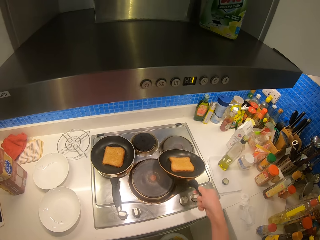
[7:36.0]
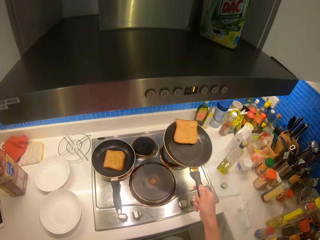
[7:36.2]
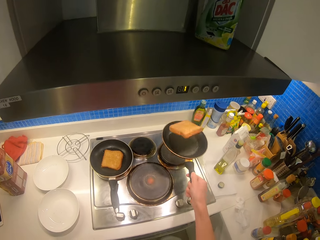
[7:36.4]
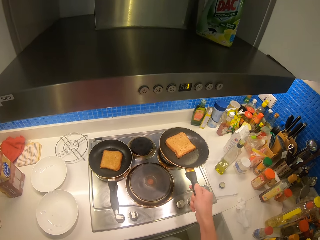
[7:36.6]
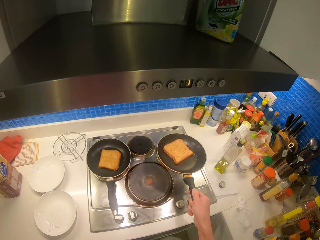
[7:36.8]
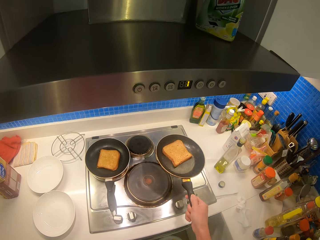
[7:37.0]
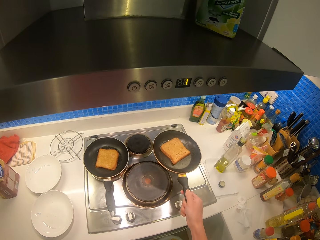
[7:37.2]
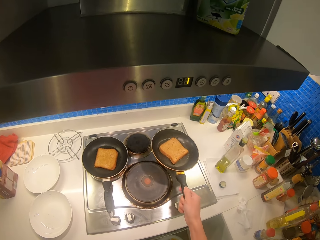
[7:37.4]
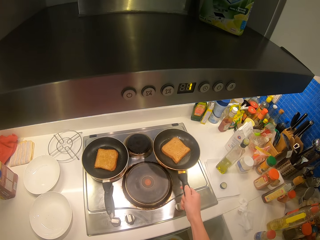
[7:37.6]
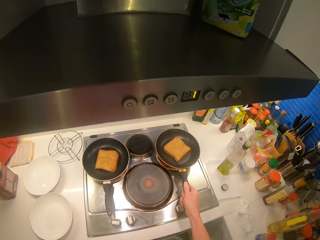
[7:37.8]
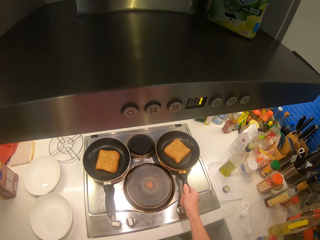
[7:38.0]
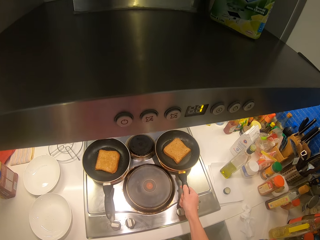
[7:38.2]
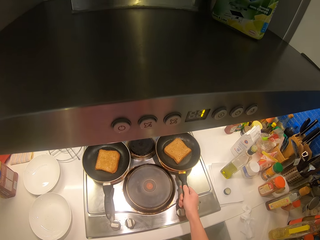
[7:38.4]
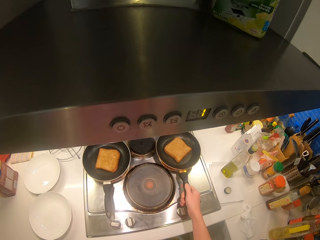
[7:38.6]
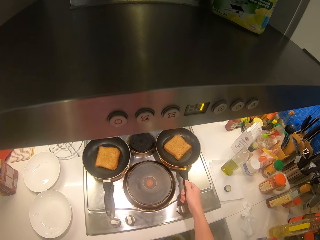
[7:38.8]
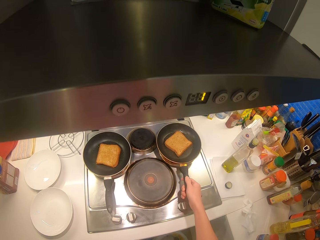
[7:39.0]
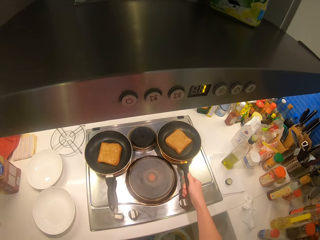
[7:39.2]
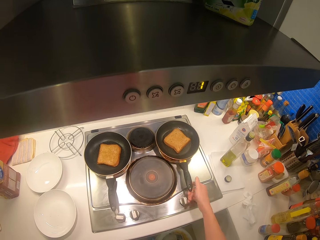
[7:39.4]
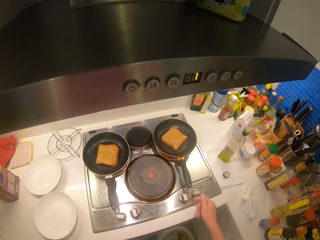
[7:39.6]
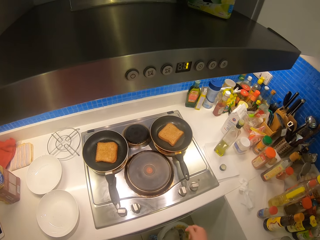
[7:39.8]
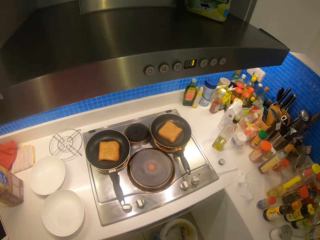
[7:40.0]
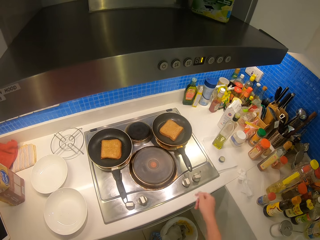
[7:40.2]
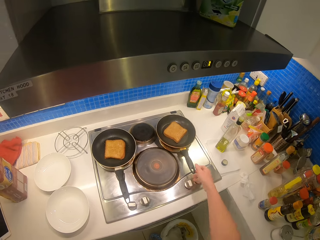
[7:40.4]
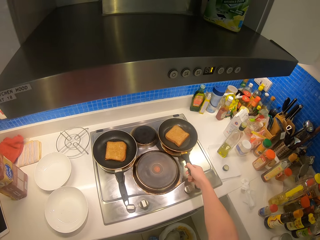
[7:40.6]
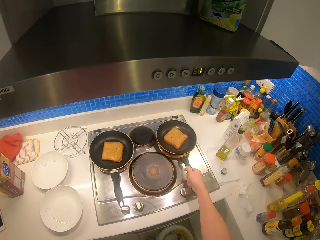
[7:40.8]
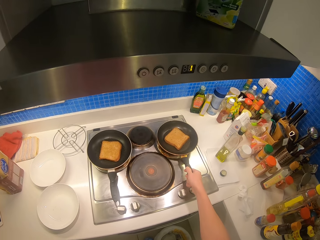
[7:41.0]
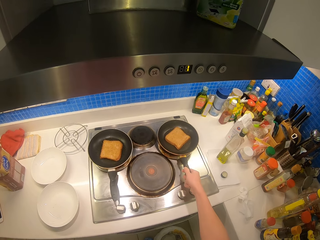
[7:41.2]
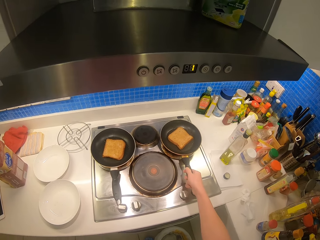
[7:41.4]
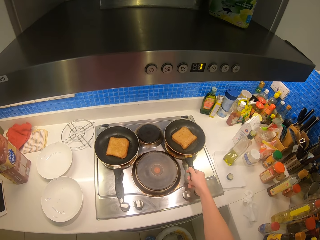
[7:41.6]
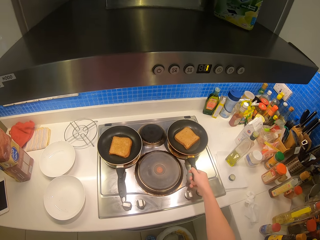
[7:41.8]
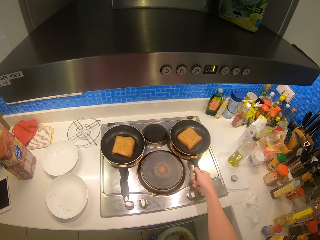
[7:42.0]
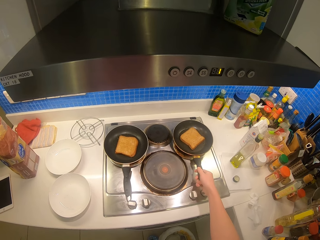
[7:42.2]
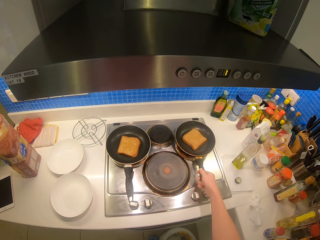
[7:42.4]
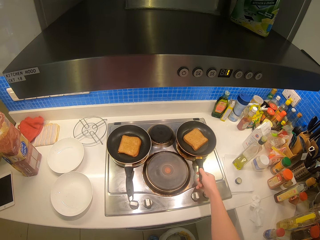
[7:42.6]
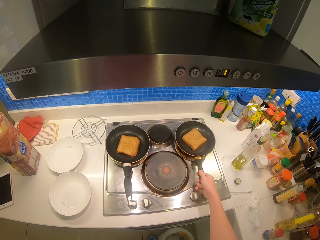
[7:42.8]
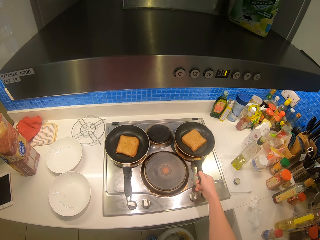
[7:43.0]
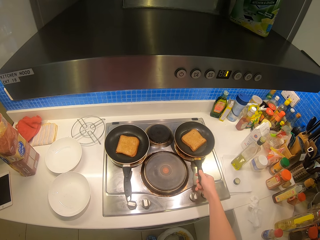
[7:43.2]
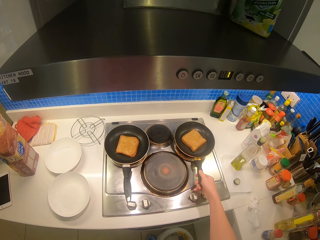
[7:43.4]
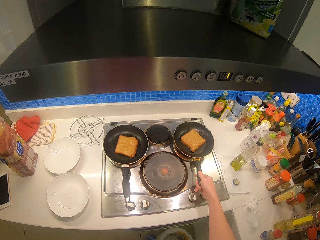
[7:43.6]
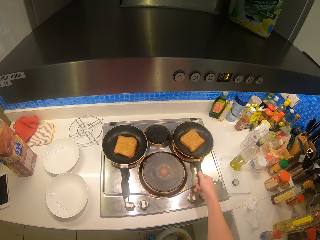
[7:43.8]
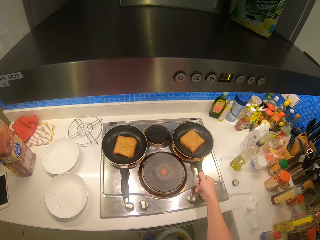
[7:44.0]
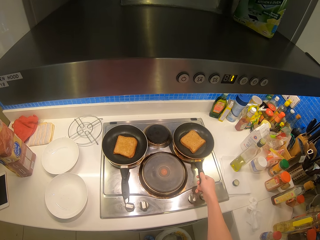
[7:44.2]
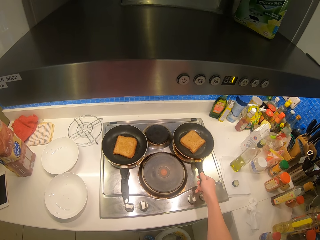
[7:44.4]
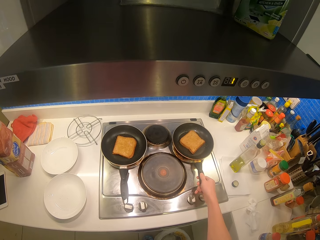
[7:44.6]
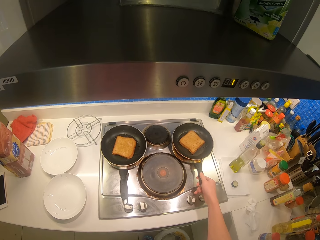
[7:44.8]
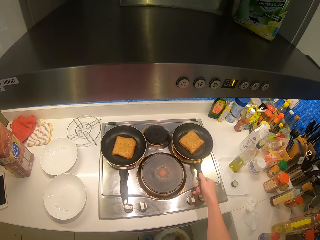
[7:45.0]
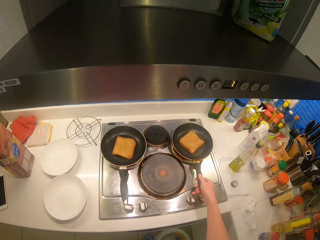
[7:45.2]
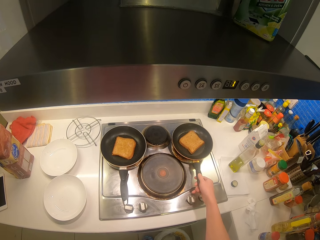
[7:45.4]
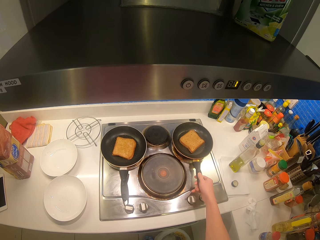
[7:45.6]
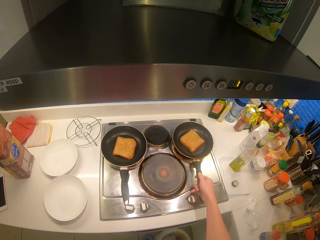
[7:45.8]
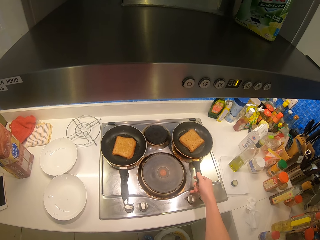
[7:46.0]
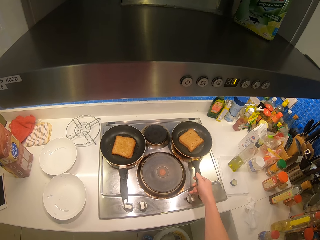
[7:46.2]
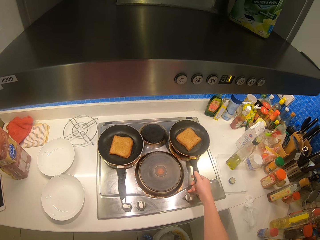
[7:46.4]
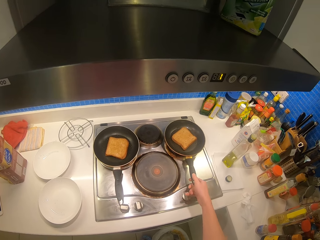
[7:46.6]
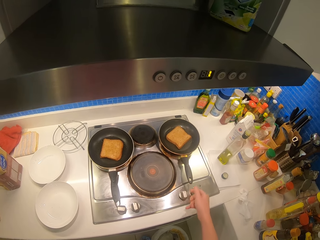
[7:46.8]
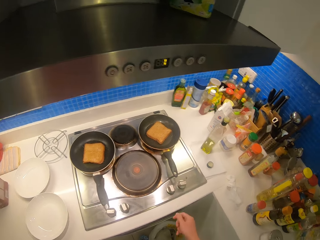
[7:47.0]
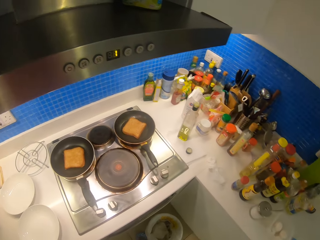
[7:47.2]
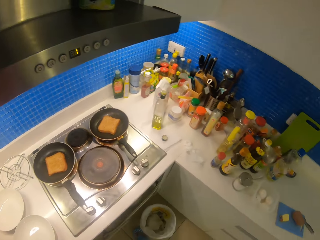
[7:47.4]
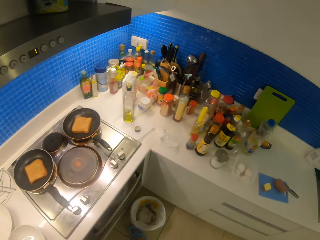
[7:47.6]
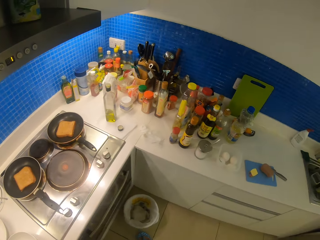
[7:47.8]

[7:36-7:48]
The camera wearer flips the piece of bread on the pan. They place the pan back on the cooker. They adjust the pan.

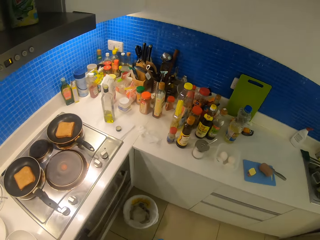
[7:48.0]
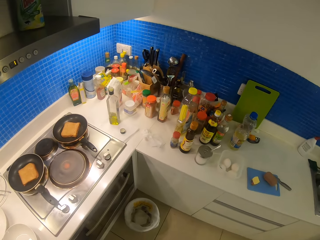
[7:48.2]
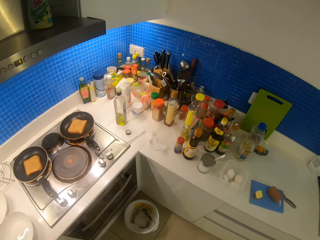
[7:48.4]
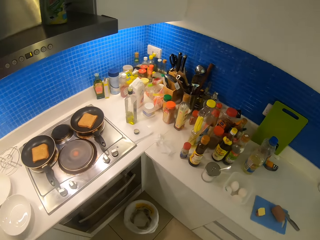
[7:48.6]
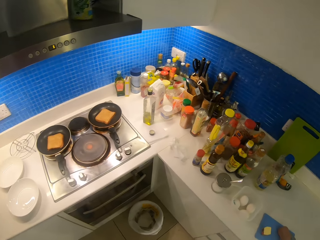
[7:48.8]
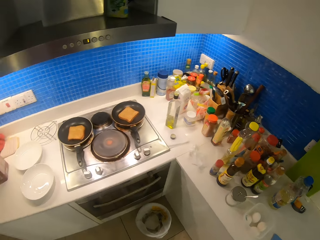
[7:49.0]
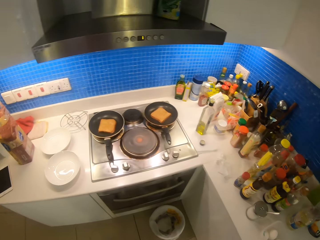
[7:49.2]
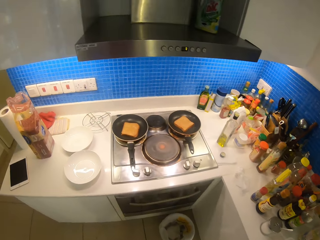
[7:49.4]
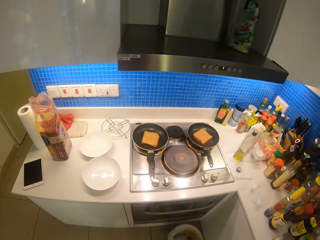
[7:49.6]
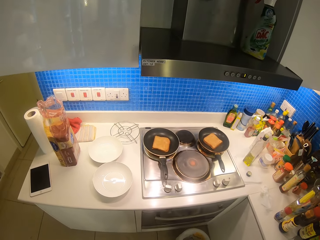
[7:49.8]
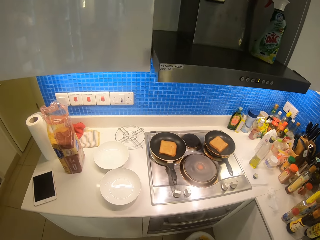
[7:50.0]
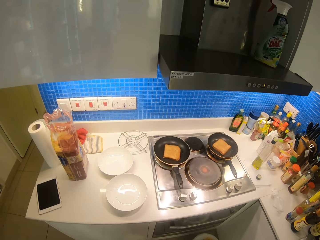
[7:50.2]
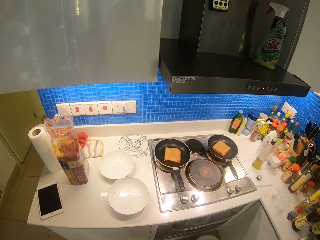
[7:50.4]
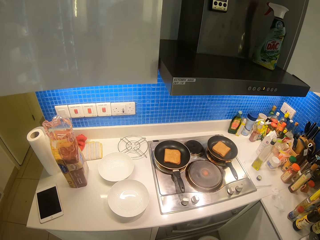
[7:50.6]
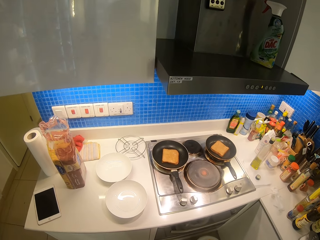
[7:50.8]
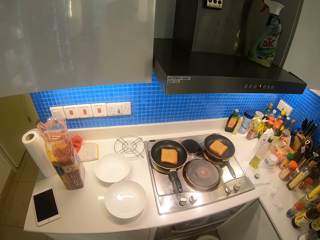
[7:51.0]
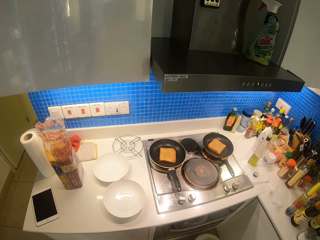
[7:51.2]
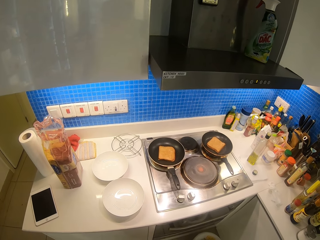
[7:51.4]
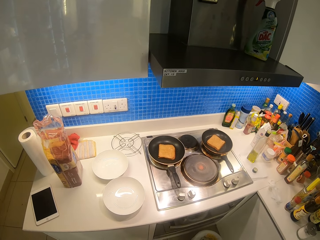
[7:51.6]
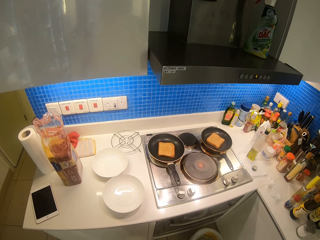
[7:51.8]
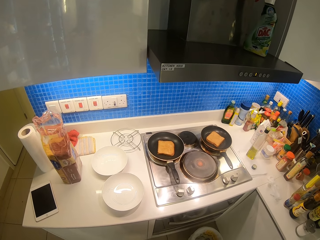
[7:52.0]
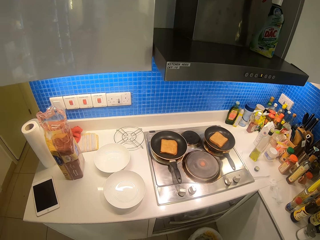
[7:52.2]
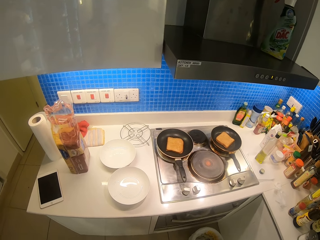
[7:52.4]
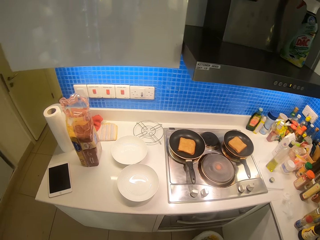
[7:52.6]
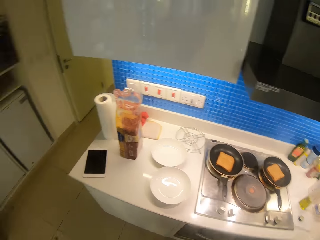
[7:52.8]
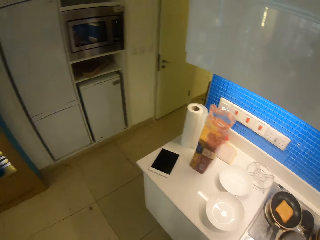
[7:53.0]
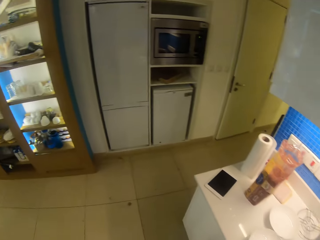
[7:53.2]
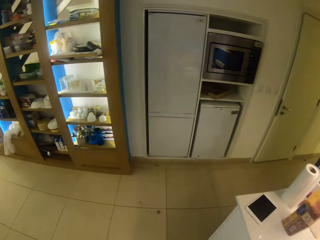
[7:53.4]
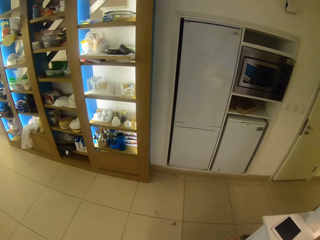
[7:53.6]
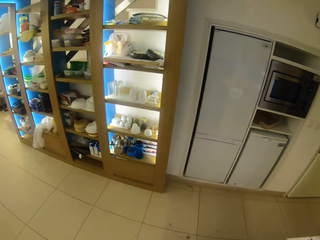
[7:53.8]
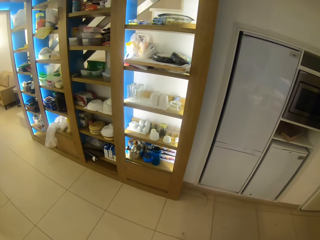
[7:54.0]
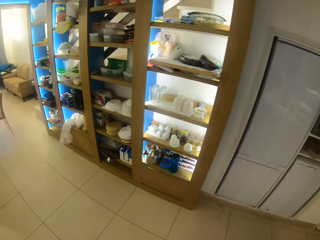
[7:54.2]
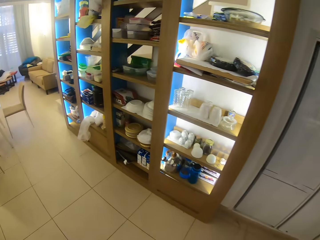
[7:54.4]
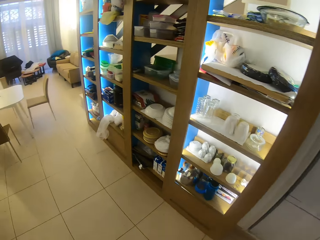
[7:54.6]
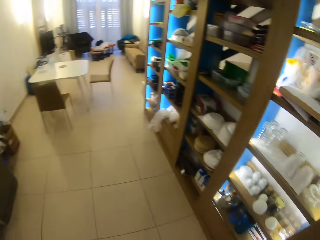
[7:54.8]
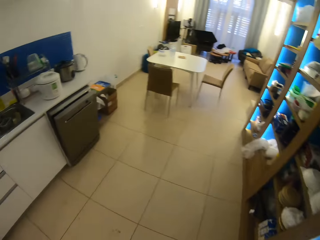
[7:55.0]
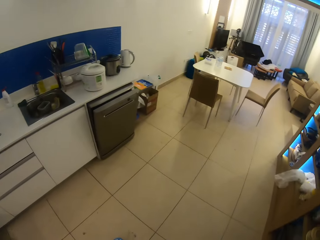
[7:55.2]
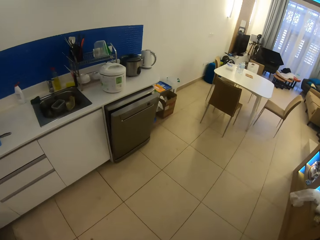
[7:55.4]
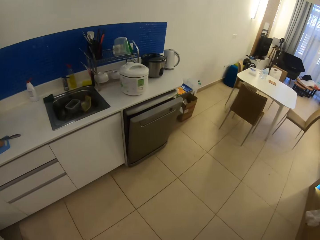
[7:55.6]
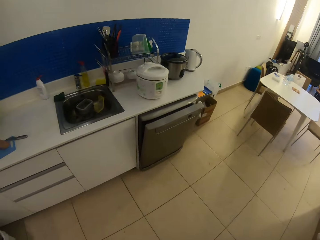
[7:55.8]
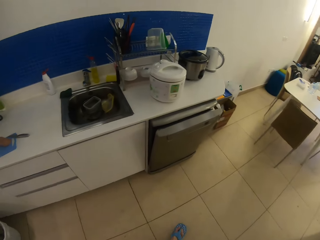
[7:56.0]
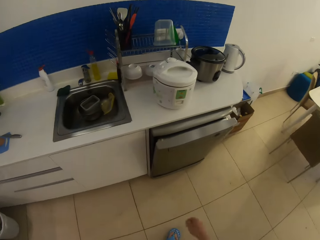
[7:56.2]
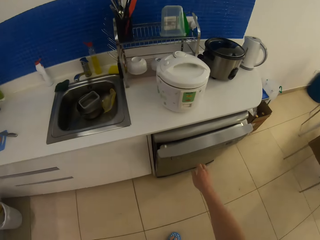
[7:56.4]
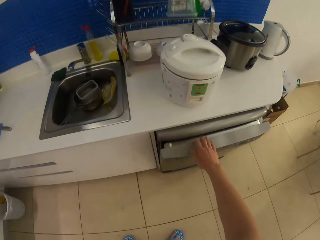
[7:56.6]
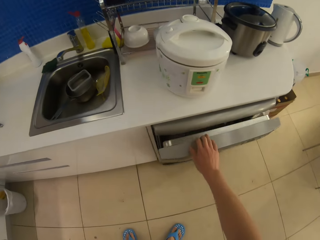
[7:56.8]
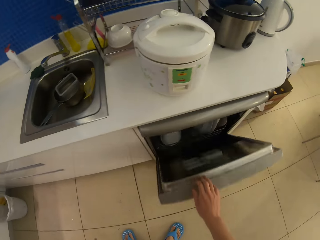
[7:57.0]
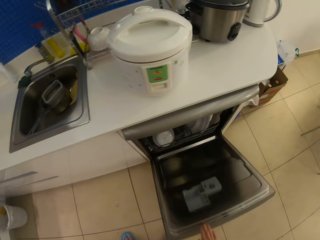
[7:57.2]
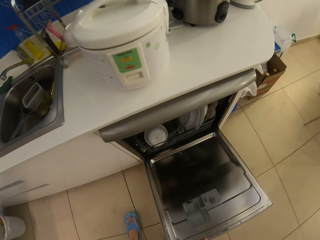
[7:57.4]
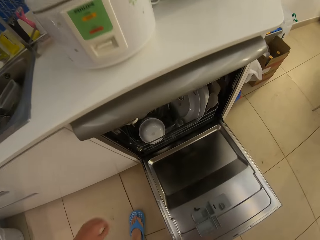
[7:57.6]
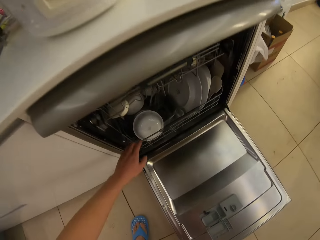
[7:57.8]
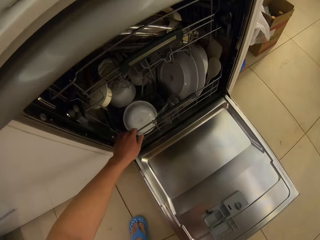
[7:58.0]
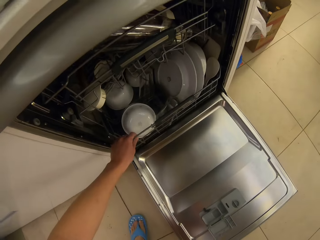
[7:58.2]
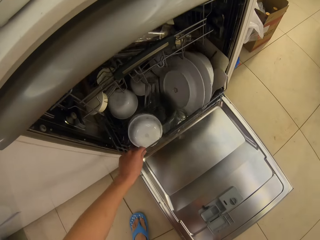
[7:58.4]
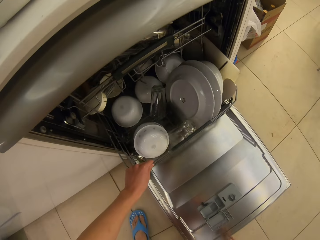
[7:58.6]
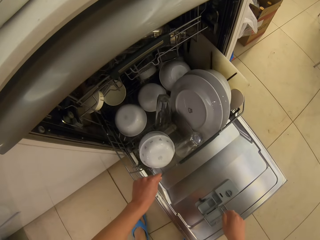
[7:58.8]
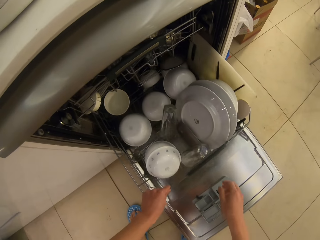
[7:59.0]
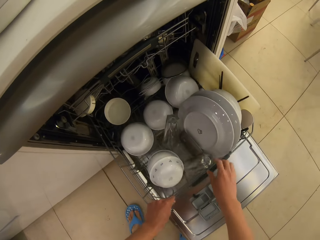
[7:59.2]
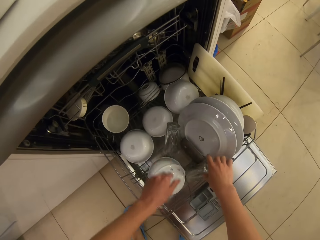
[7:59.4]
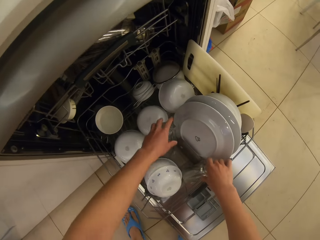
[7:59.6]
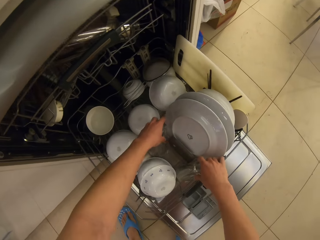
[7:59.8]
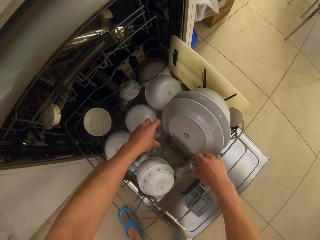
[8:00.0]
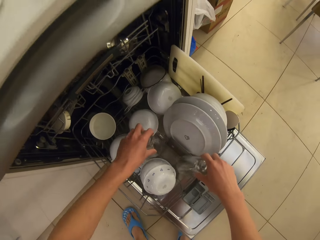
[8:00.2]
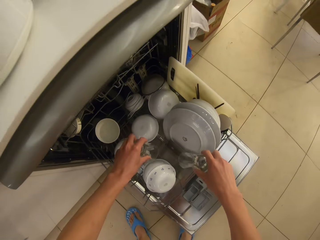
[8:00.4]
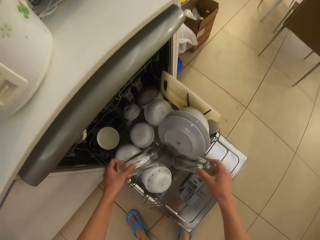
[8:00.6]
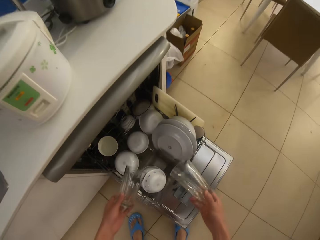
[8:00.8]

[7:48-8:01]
The camera wearer walks in the house. They open the dishwasher. They roll out the tray of utensils. They pick up glasses on top of the sink.
